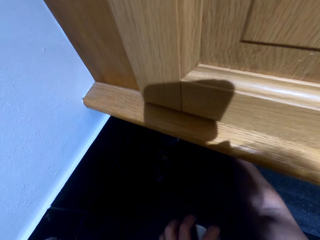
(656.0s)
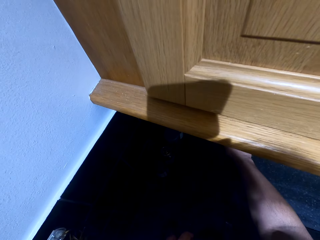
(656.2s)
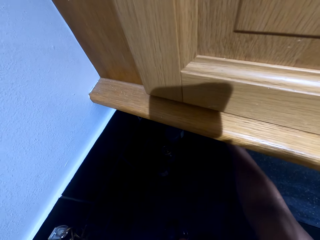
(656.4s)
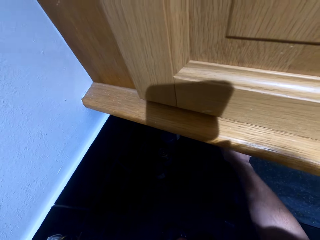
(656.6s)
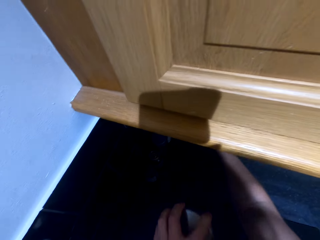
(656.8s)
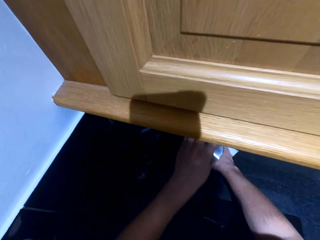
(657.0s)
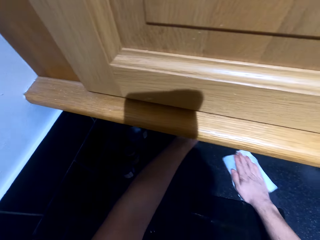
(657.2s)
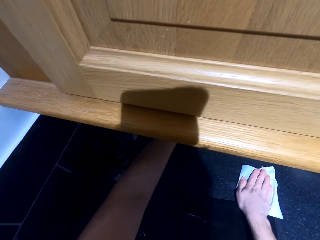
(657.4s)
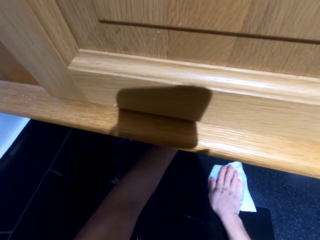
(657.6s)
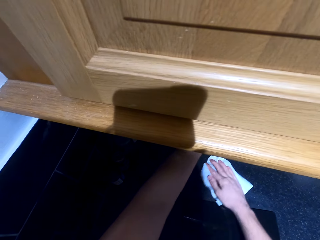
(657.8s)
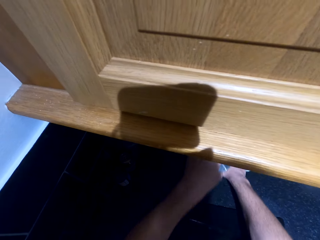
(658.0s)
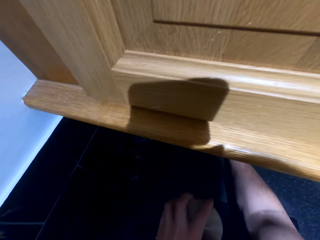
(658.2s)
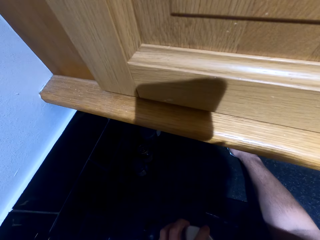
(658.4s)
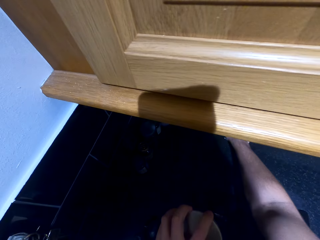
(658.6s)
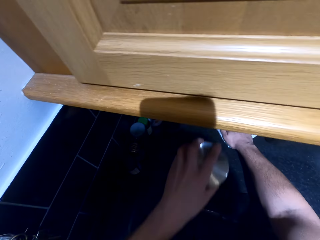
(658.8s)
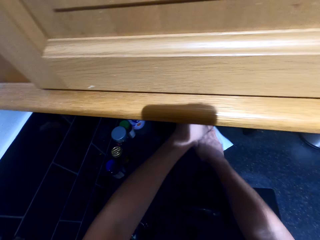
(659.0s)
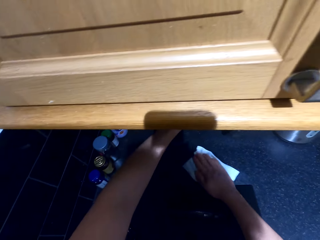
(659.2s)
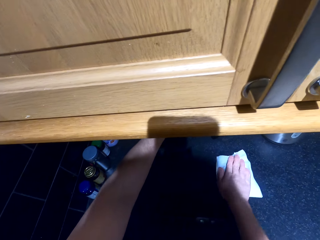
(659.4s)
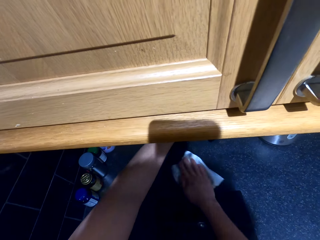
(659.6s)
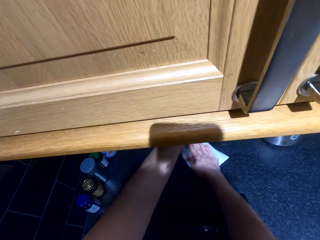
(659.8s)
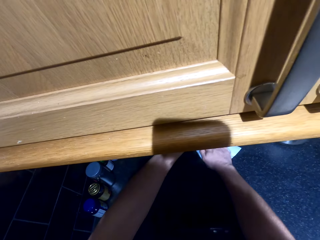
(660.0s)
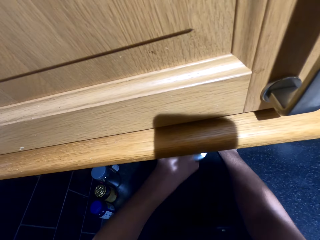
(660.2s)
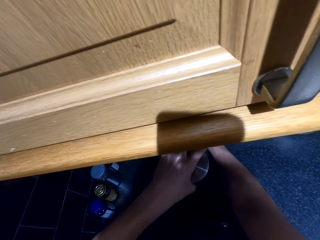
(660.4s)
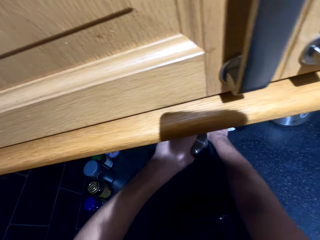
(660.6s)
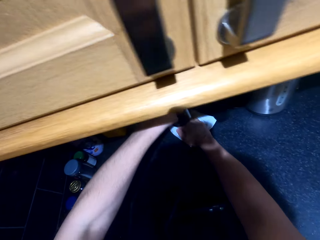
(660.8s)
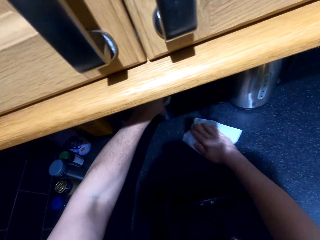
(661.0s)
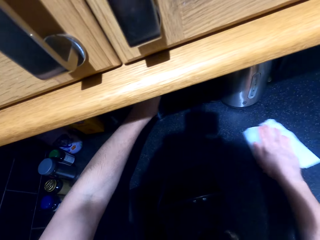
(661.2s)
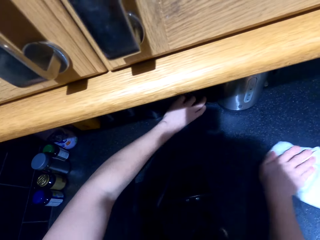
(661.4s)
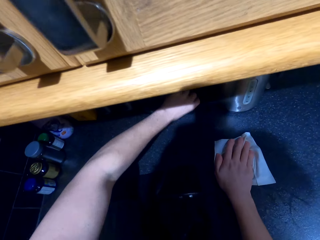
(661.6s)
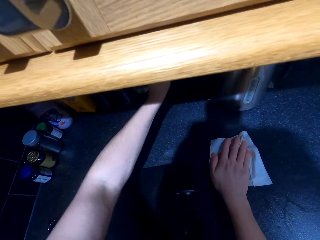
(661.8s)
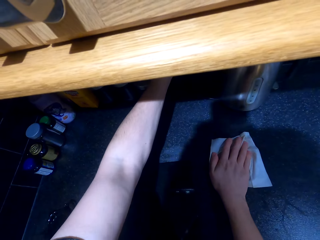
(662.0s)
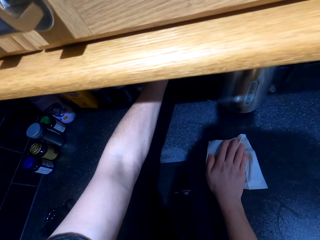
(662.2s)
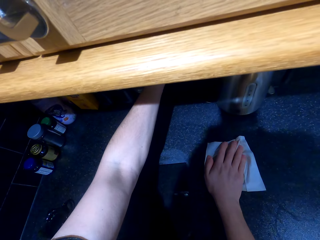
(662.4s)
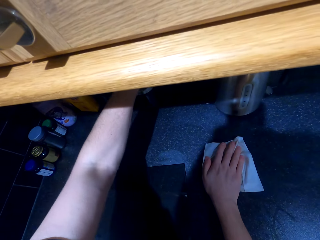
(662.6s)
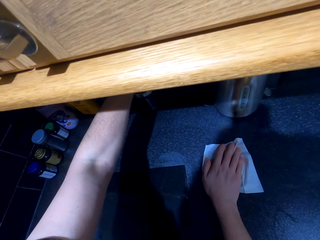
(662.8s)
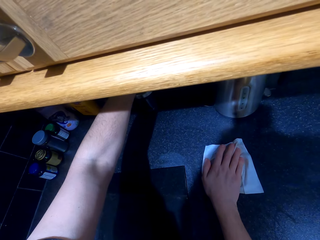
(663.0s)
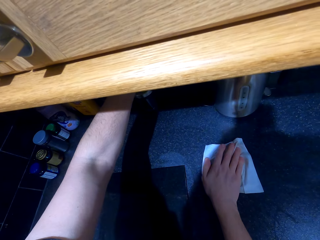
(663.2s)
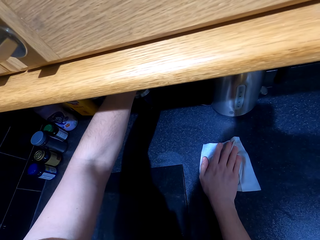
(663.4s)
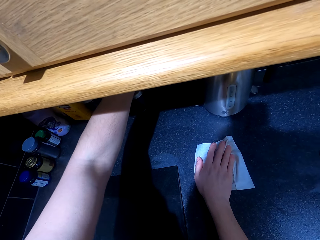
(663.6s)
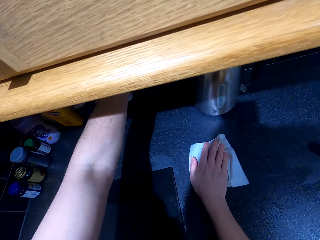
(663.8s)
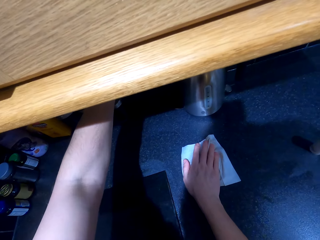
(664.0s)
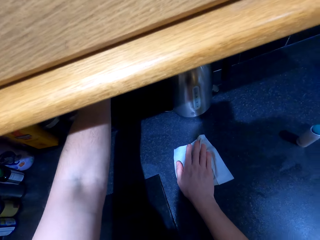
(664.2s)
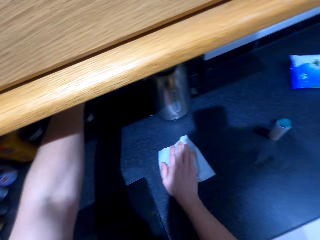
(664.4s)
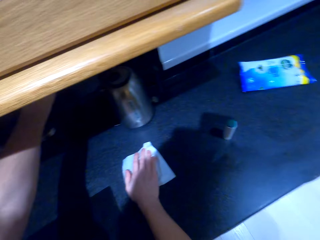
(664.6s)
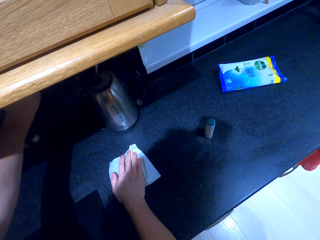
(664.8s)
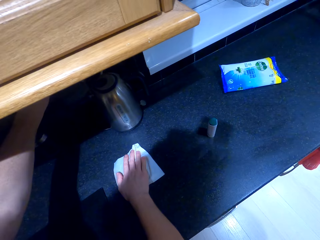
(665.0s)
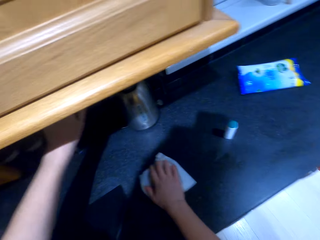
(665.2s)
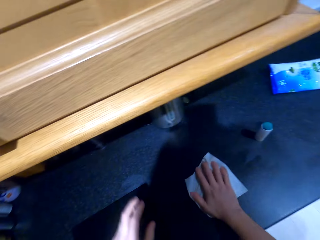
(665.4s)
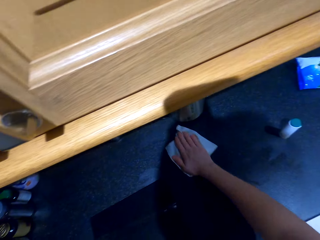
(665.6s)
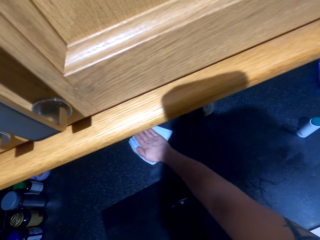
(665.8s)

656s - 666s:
The camera wearer wipes the surface. They arrange kitchen containers. They wipe the surface.

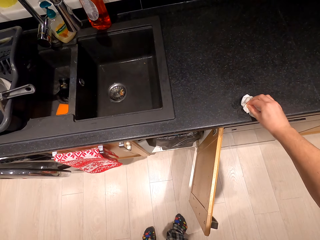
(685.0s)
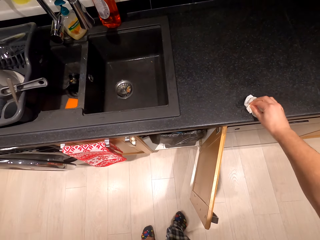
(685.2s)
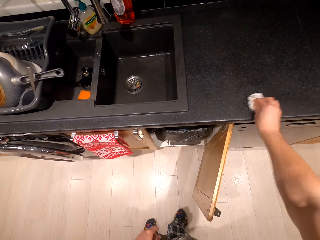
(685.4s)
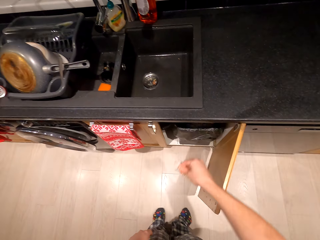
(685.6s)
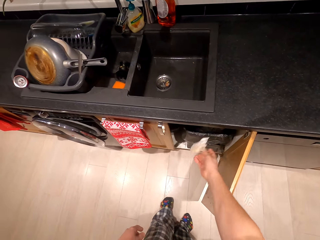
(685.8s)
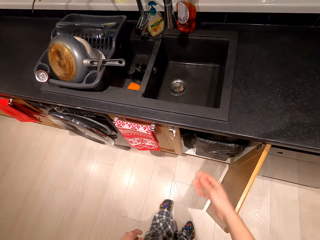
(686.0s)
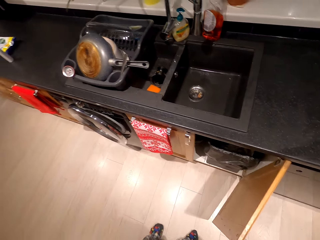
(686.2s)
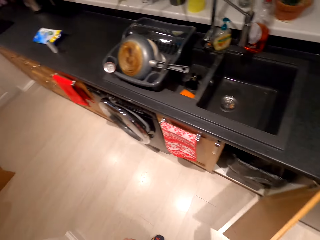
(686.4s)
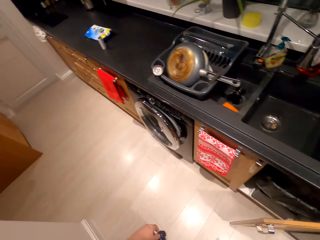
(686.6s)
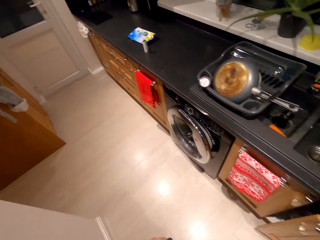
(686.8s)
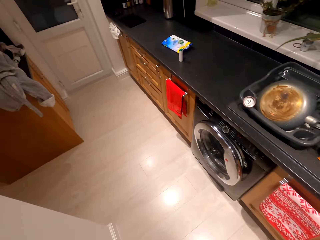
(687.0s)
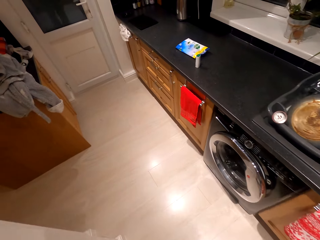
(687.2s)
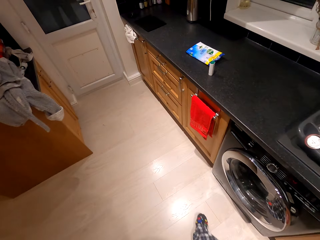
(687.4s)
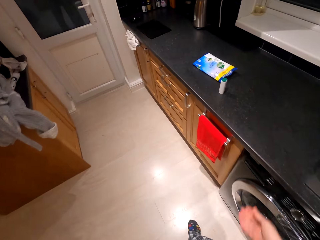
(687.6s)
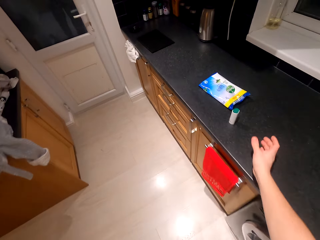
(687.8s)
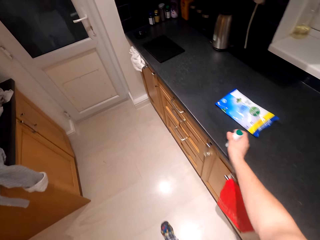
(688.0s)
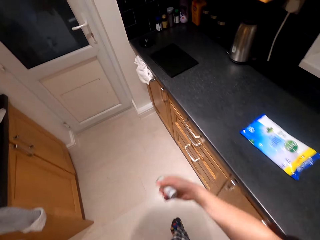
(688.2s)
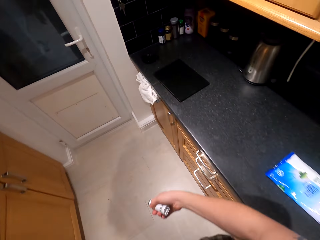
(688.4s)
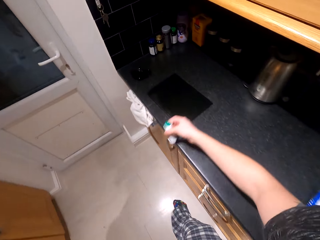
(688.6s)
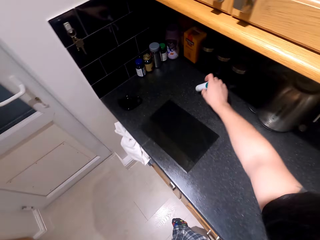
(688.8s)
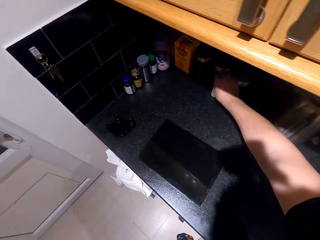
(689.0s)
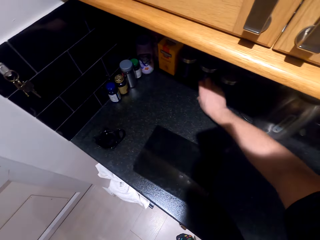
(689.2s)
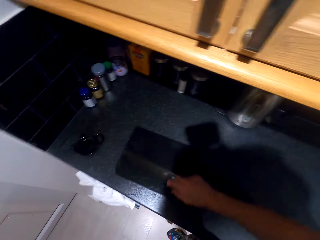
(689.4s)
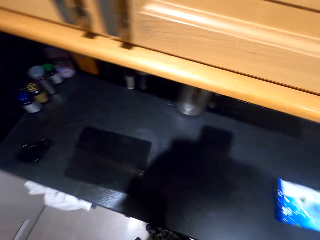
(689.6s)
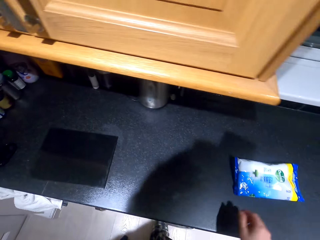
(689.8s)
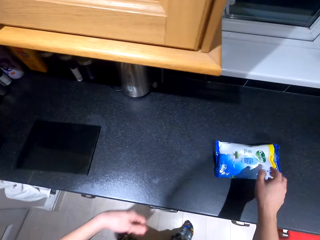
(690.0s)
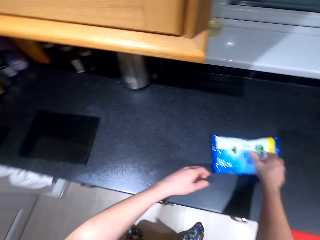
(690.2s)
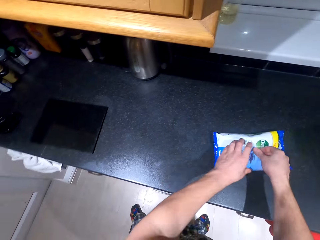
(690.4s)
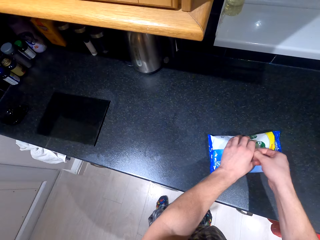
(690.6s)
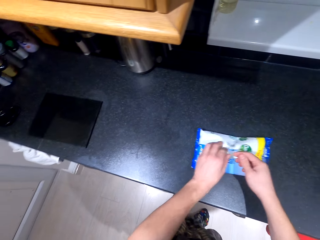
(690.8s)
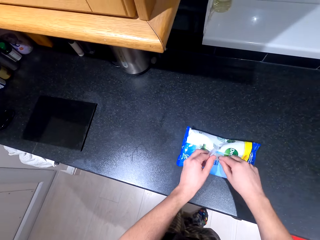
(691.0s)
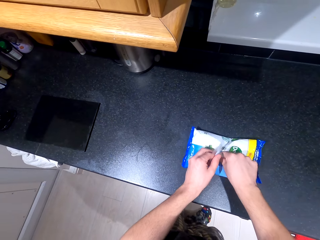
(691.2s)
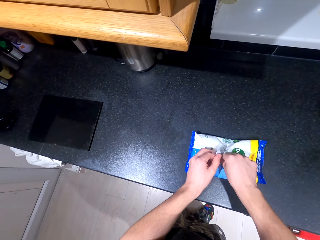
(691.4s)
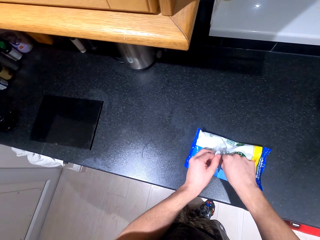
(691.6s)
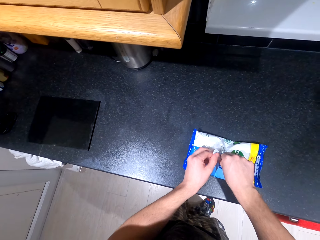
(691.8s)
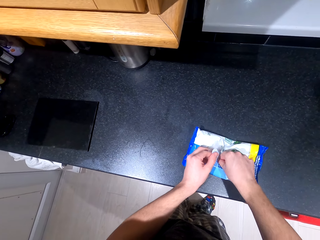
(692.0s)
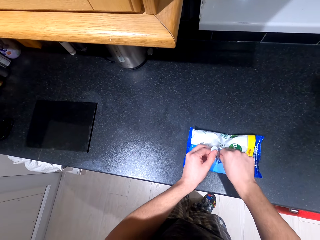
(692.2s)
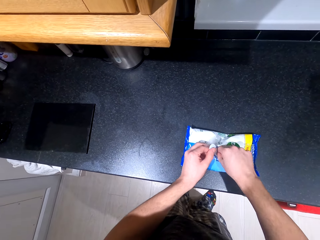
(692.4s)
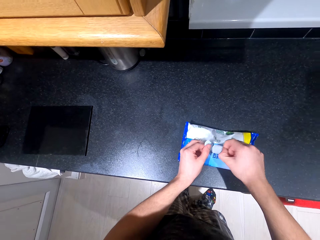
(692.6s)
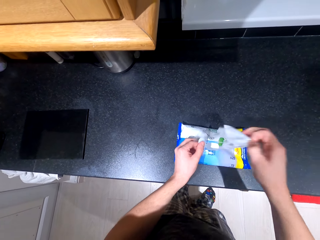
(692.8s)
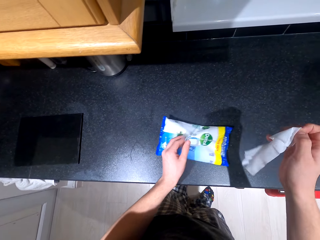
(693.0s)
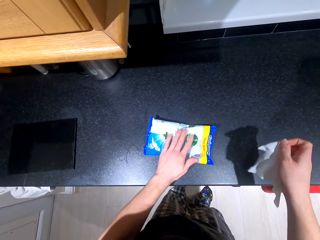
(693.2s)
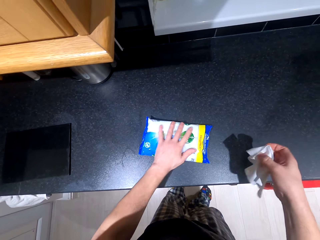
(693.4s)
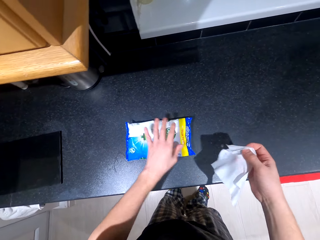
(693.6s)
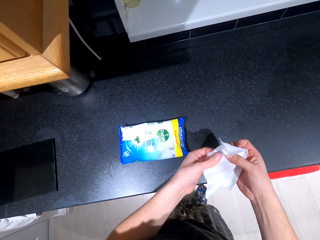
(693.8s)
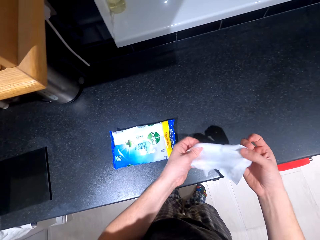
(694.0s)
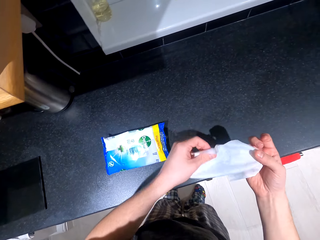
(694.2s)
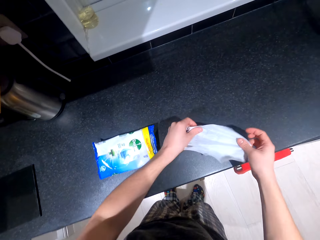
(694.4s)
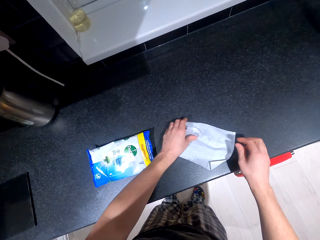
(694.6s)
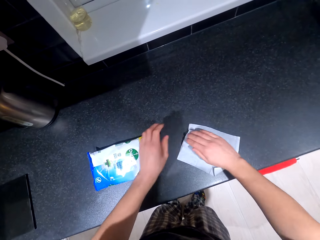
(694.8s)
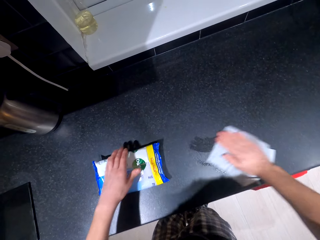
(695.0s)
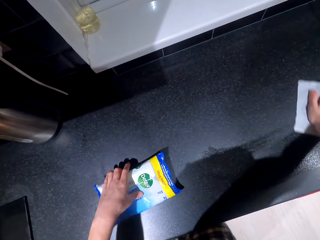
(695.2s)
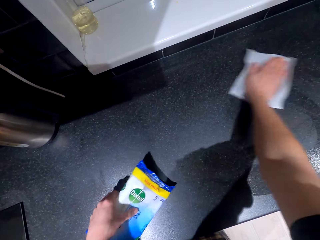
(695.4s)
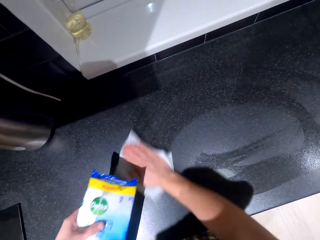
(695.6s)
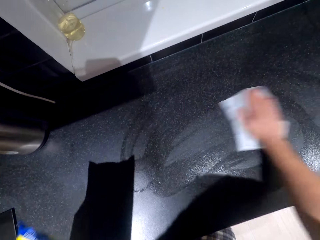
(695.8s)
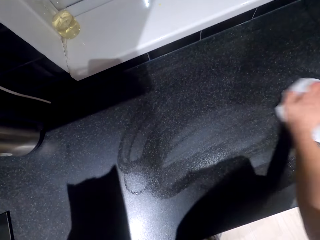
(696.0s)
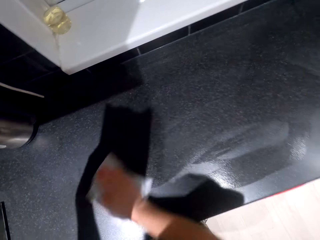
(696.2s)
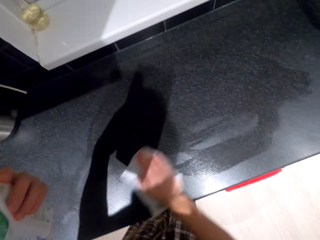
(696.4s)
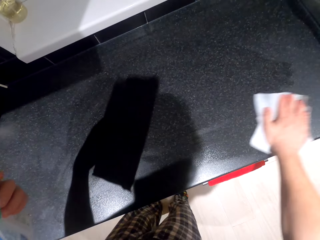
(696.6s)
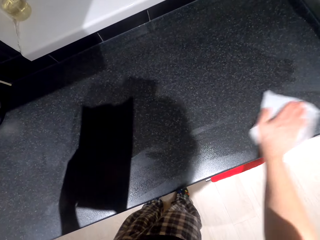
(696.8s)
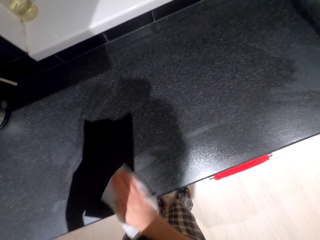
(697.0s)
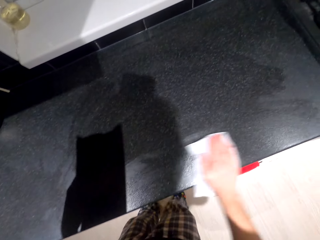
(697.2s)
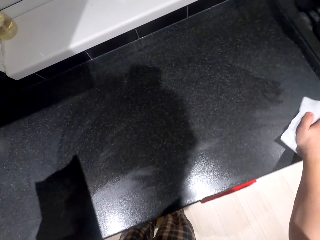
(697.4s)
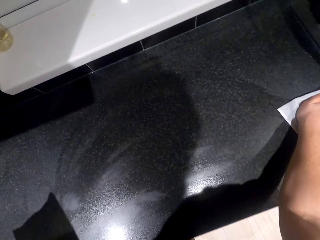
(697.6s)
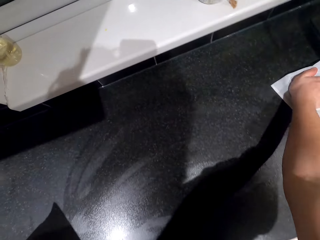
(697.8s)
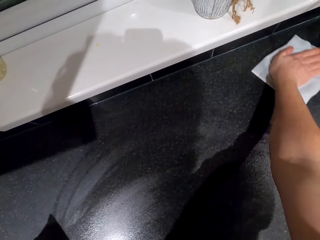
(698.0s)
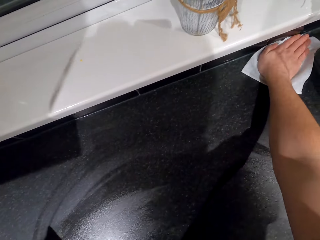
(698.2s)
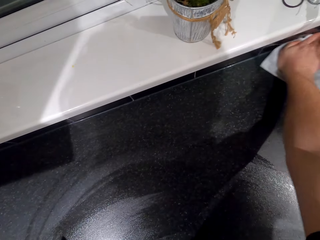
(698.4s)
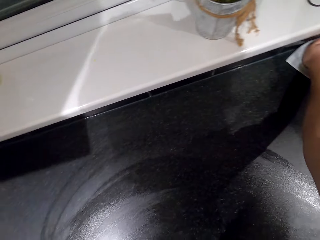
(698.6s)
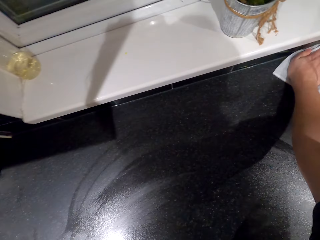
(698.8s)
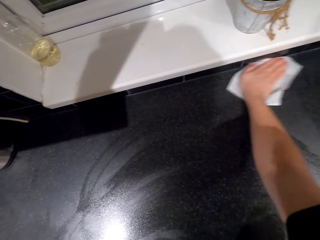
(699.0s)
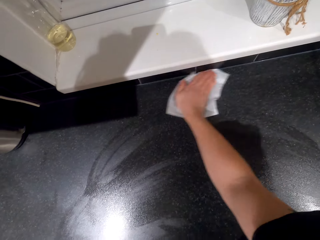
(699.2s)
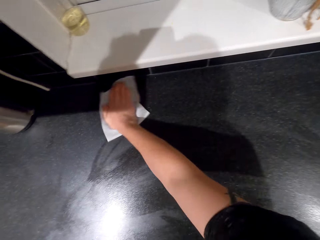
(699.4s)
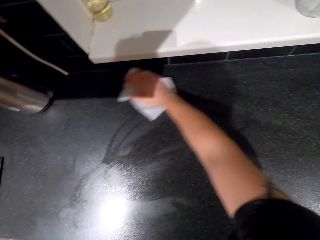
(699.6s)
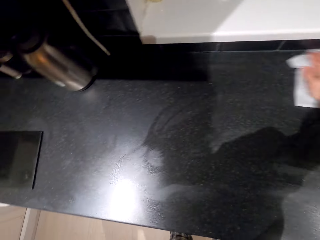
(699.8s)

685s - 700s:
The camera wearer puts surface wipes to the cupboard. They close the cupboard. They pick a kitchen container. They return the kitchen container. They pick the surface wipes. They remove the surface wipes. They wipe the surface.
